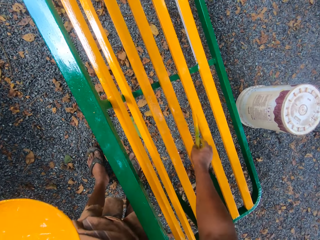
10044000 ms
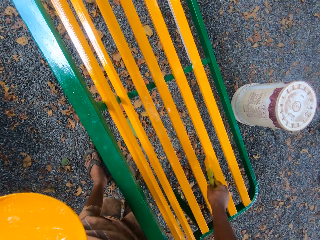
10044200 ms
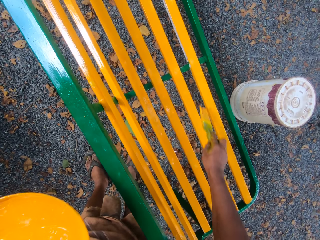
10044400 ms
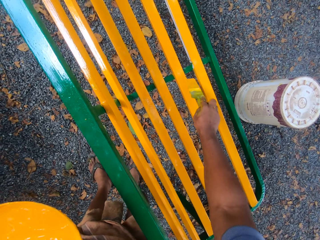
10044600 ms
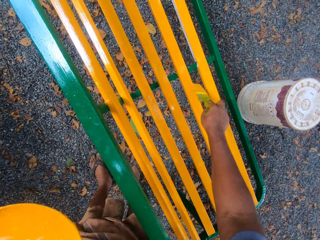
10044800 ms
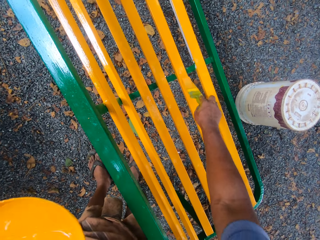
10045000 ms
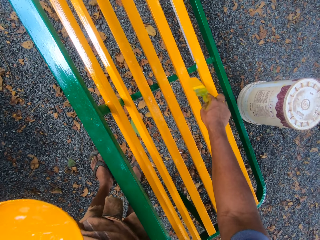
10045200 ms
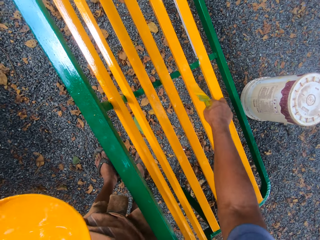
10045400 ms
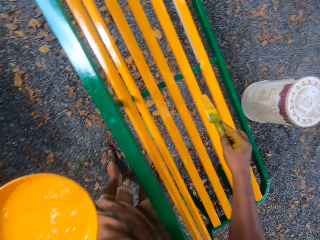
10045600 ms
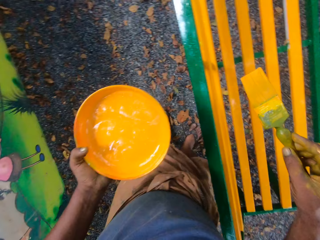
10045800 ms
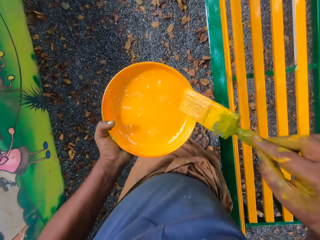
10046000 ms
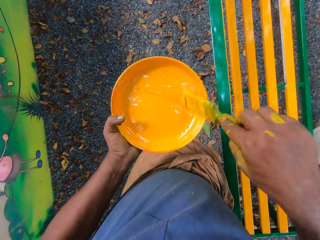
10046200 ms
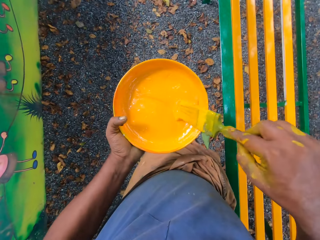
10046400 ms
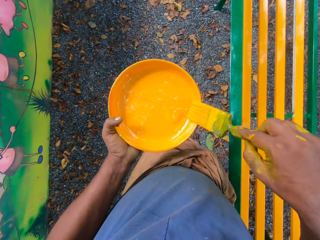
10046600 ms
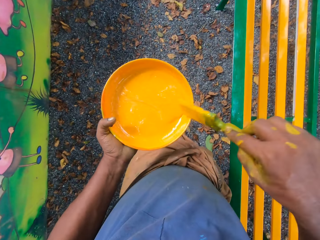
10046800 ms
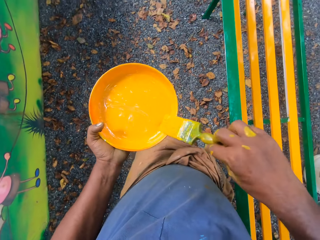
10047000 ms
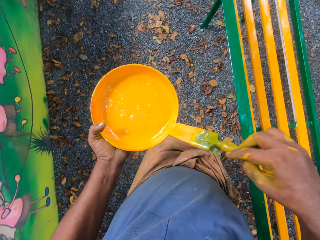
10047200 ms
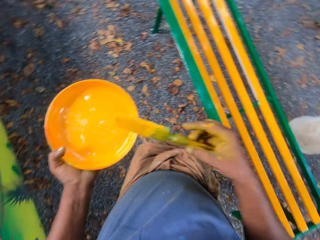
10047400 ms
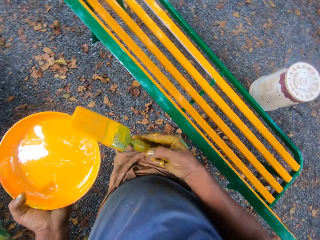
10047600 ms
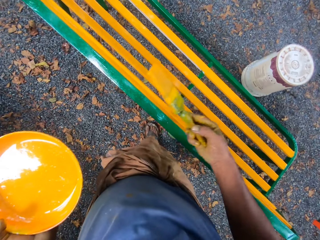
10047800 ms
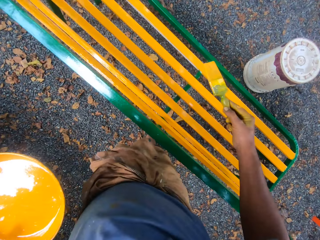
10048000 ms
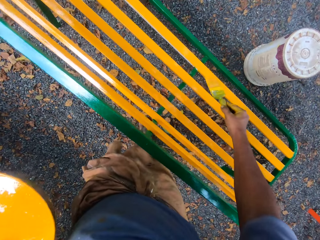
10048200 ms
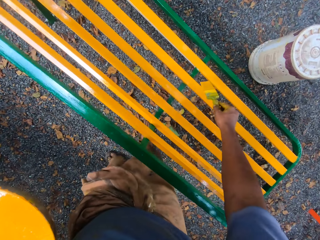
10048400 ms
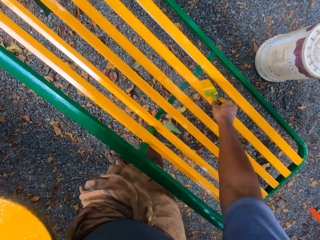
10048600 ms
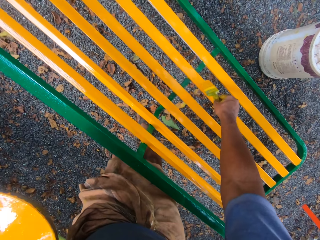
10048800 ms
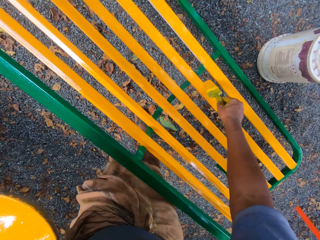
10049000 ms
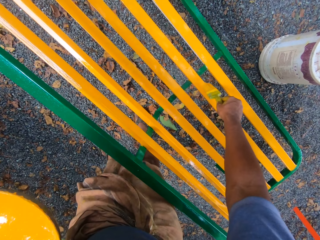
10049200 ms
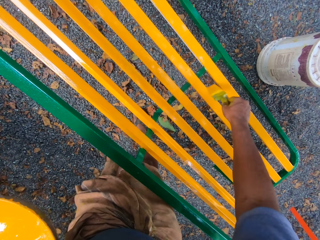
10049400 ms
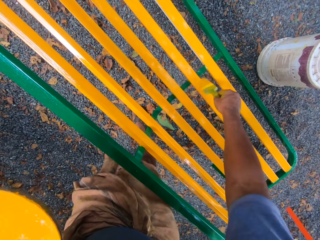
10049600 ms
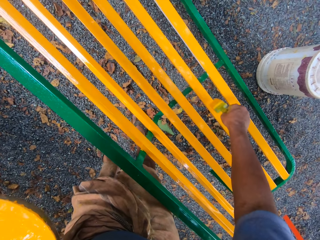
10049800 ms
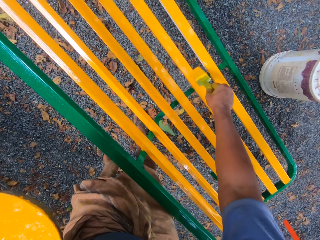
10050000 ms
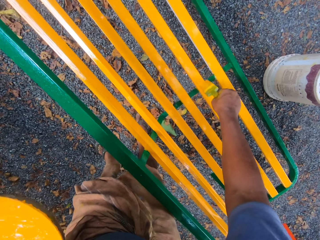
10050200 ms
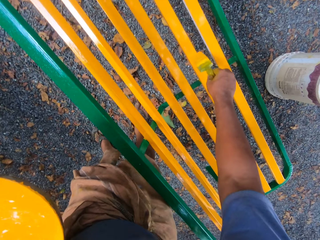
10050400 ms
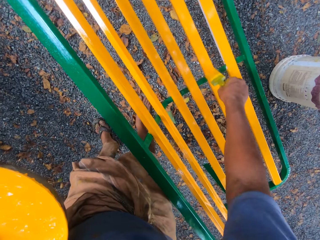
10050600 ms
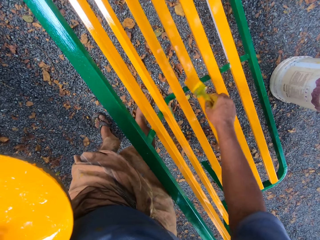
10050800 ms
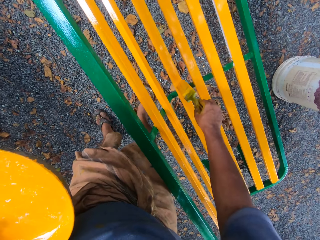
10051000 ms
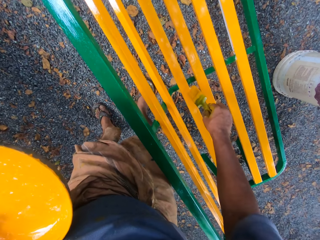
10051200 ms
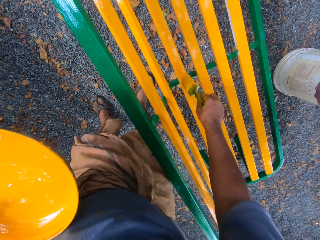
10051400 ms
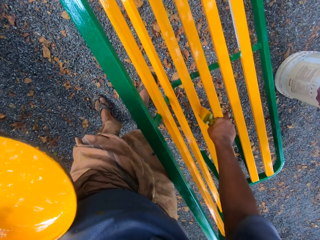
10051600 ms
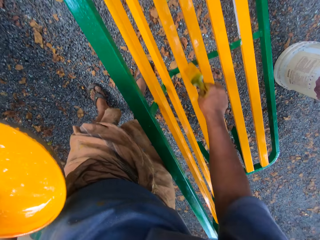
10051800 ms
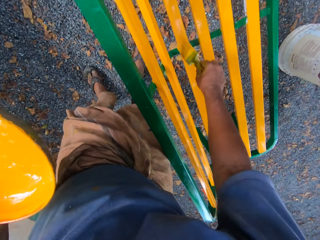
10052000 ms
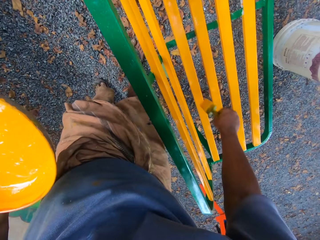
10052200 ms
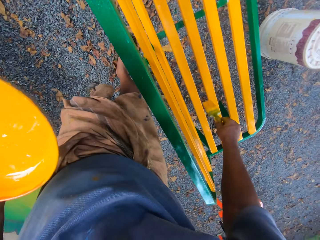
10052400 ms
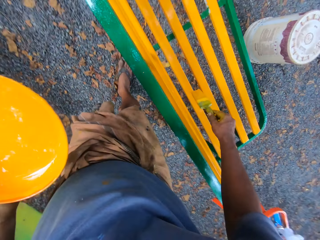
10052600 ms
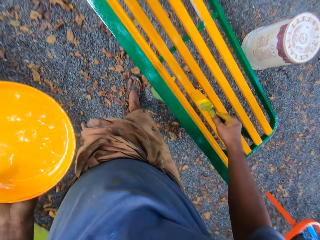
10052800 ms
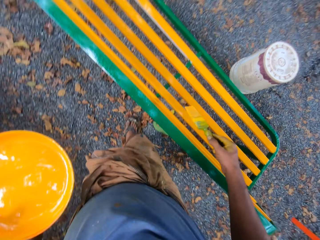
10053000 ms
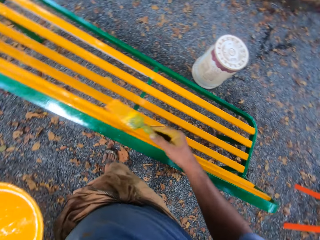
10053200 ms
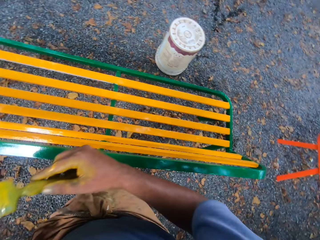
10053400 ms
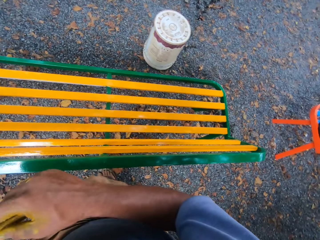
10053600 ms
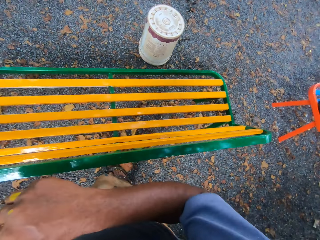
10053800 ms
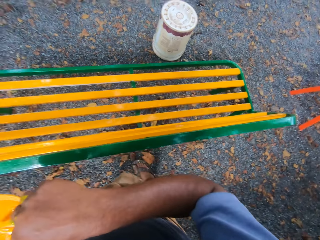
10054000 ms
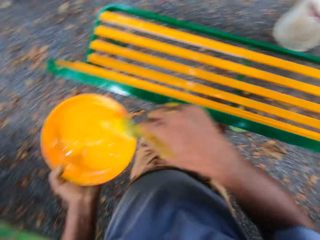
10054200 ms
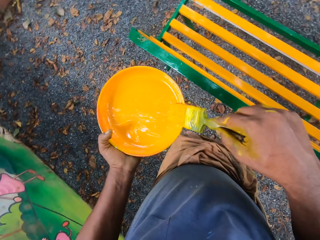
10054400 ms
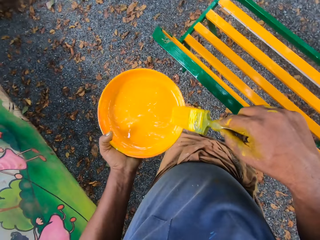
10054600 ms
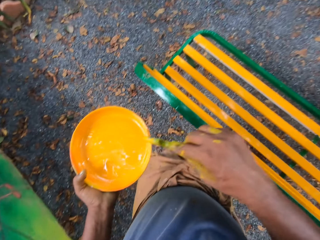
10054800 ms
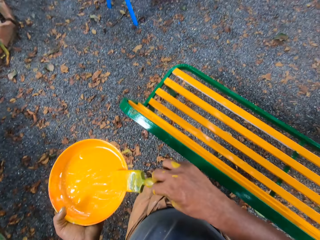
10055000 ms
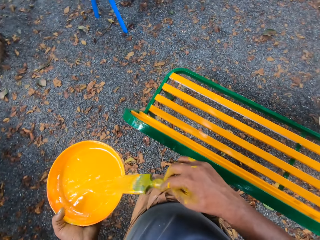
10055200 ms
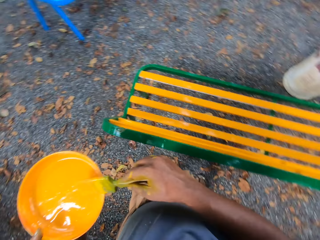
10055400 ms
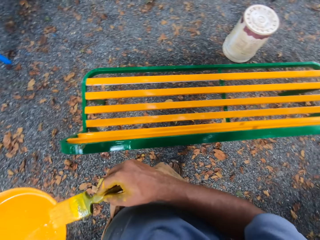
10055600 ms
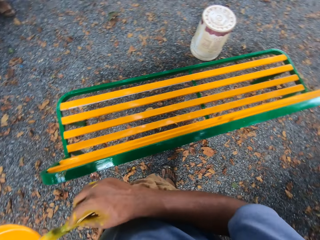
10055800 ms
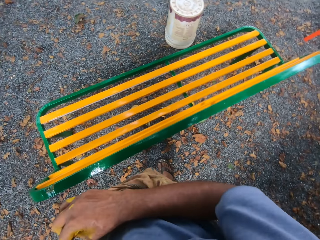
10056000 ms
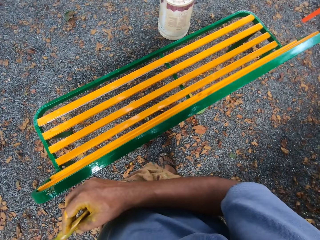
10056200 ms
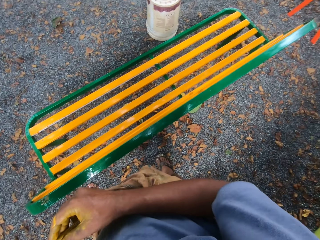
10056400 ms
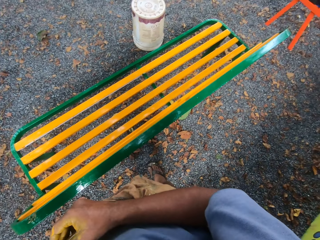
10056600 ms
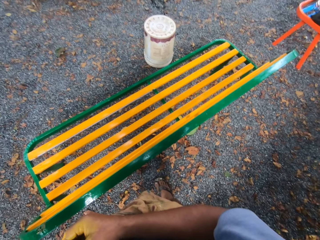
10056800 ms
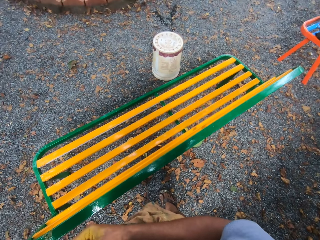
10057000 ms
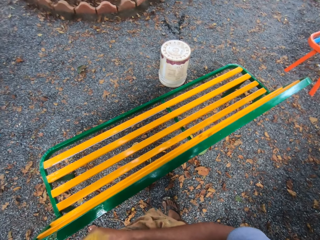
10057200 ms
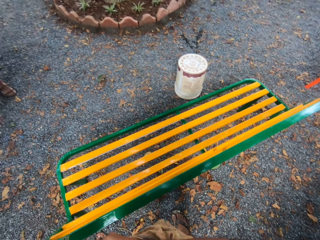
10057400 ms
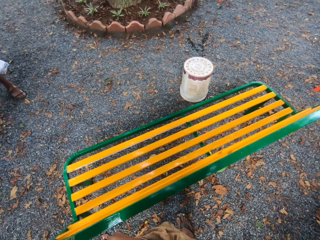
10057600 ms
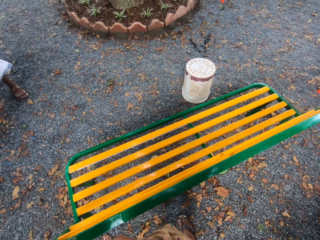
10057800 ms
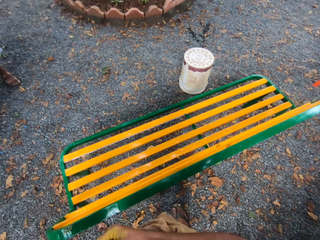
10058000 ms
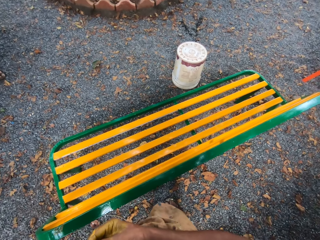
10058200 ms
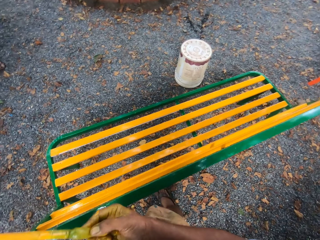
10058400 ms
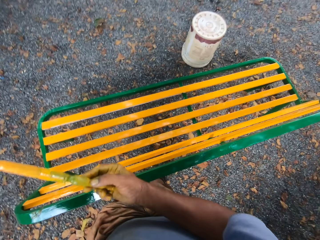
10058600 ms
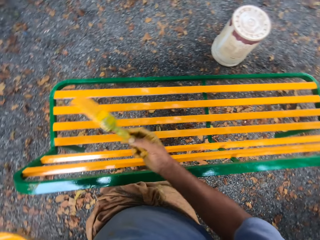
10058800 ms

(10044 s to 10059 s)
The camera wearer dips a brush in paint. They paint a bench with the brush. They scoop paint in a paint tray with the paint brush. They move the paint brush on the paint tray. They paint the bench with the paint brush. They paint the bench with the brush. They scoop paint in the paint tray with the paint brush. They move the paint brush on the paint tray.

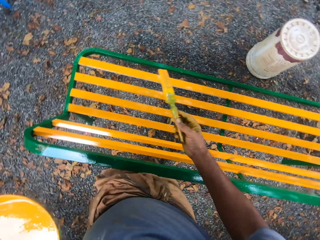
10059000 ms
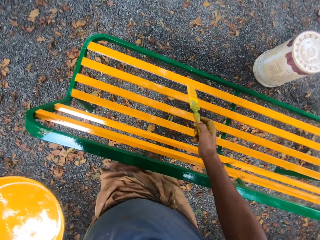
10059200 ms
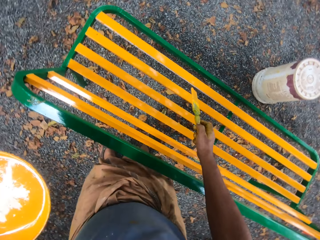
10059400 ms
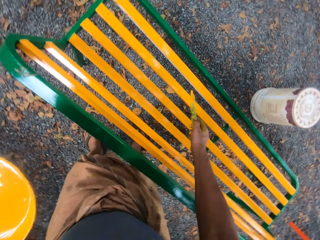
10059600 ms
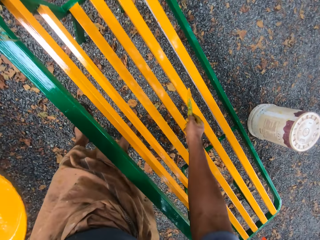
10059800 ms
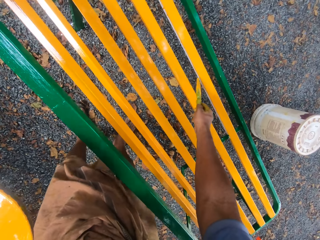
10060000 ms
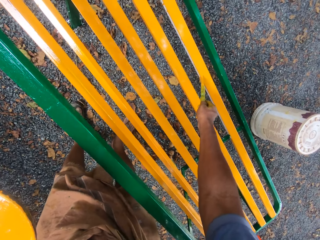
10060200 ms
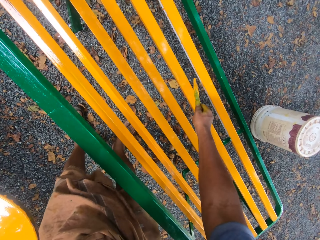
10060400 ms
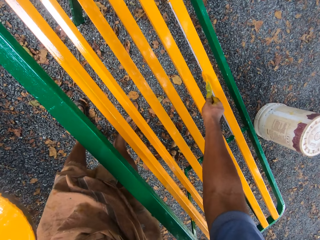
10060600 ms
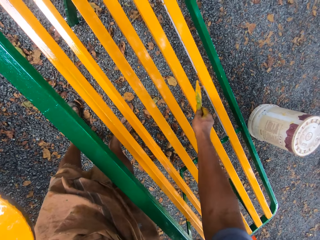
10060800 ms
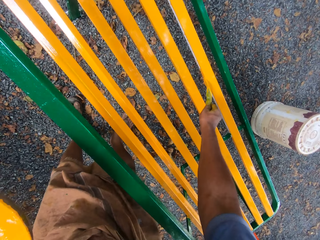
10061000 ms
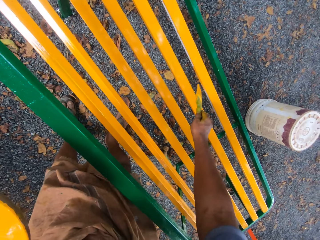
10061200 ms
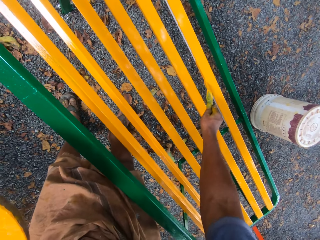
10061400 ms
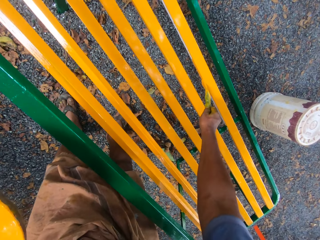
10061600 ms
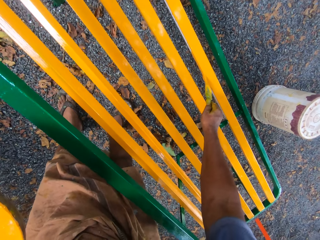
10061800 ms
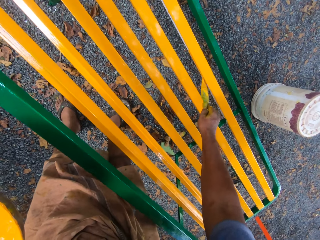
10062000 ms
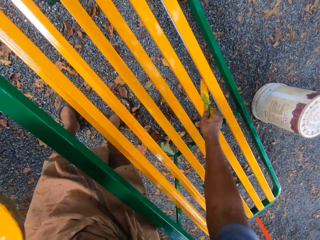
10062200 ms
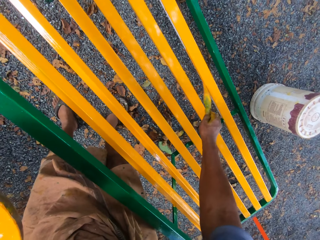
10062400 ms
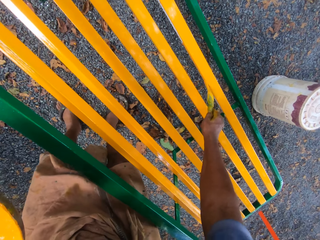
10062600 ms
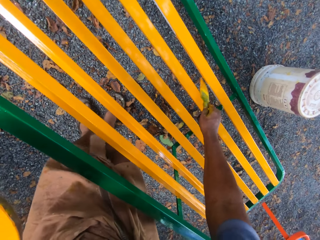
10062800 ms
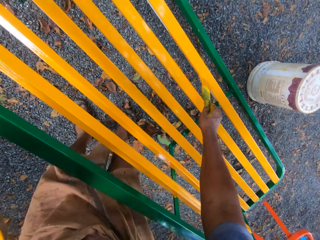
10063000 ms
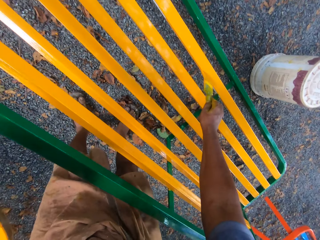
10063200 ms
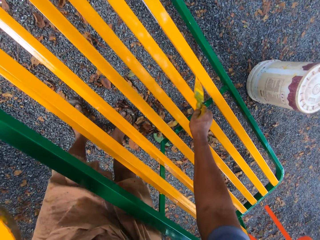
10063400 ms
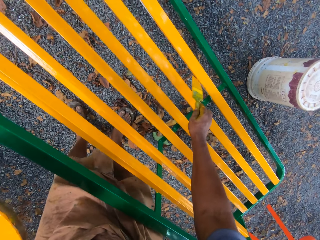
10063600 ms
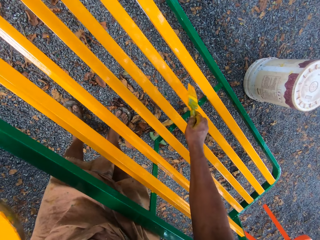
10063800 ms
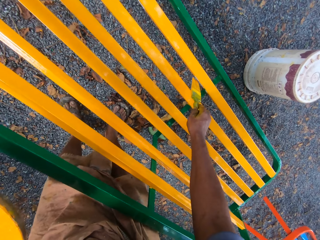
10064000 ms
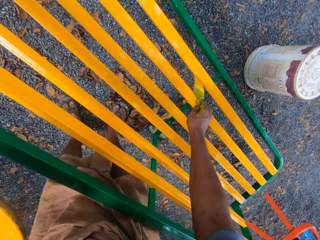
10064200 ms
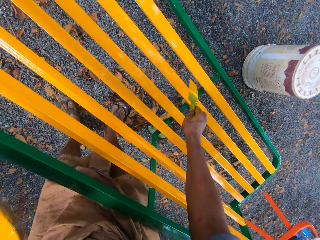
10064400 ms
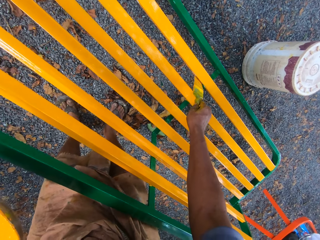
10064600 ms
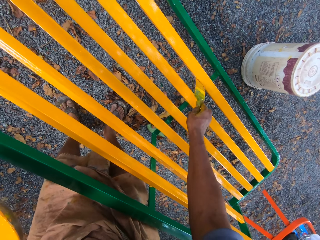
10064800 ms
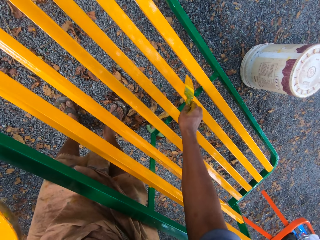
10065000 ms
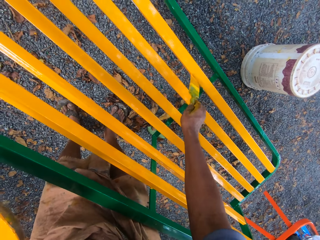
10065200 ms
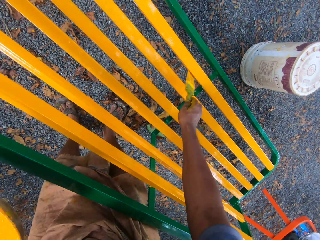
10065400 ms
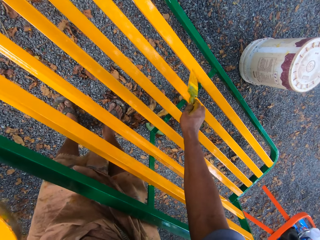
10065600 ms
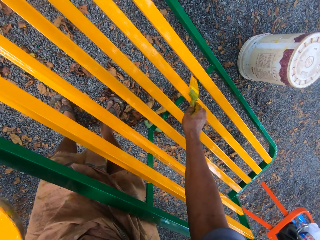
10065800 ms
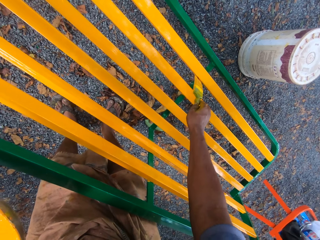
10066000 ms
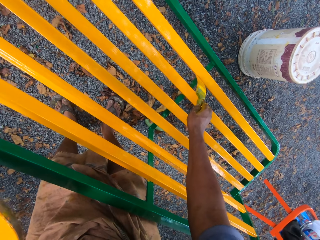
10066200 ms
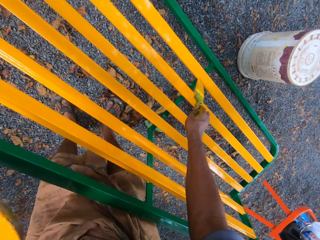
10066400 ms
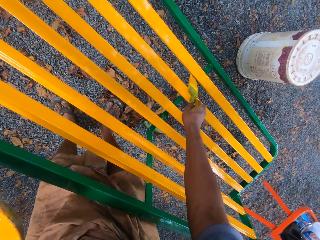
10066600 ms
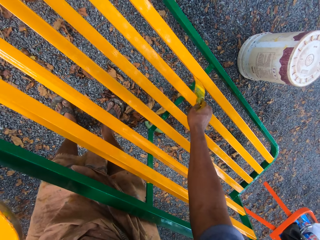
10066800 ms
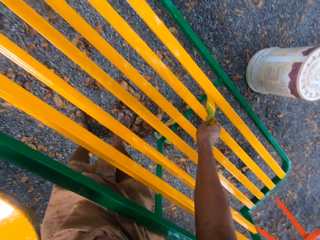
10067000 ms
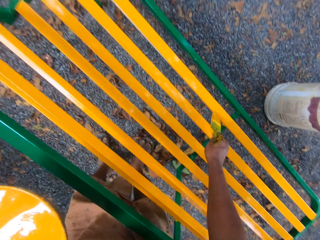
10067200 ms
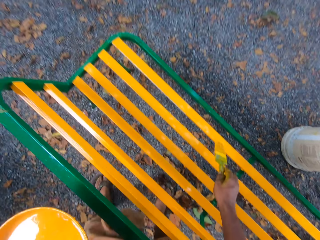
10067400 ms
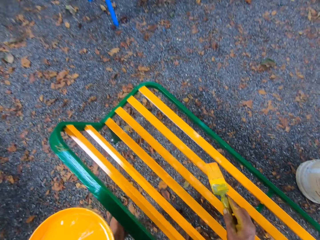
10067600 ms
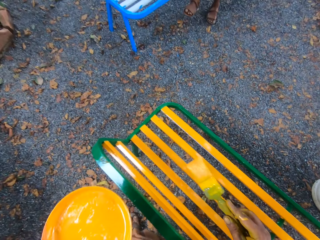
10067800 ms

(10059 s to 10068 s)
The camera wearer paints a bench with a paint brush. They paint the bench with the brush.
